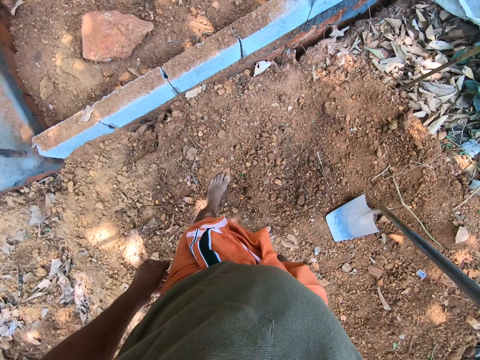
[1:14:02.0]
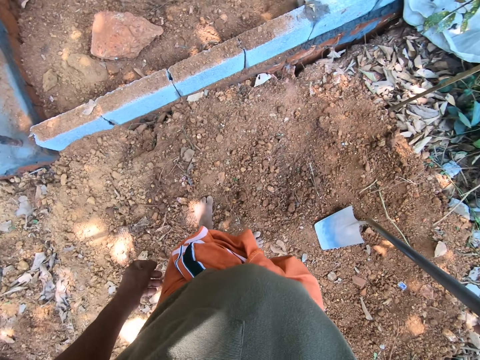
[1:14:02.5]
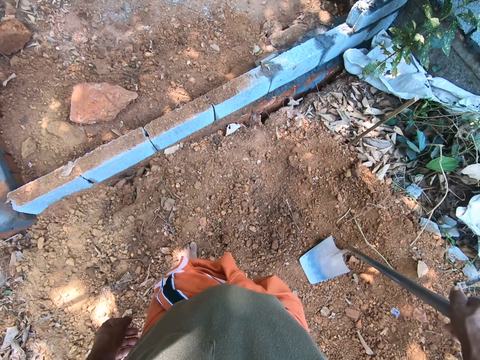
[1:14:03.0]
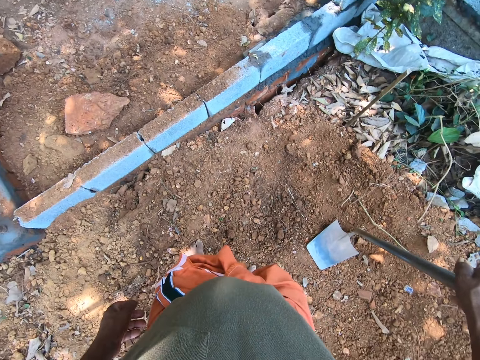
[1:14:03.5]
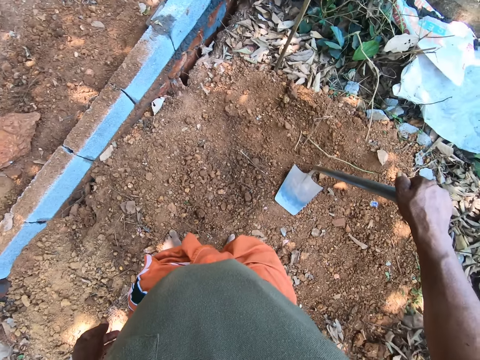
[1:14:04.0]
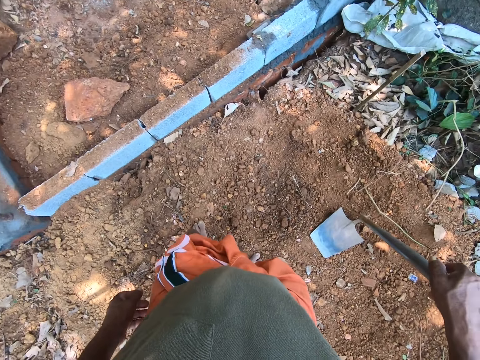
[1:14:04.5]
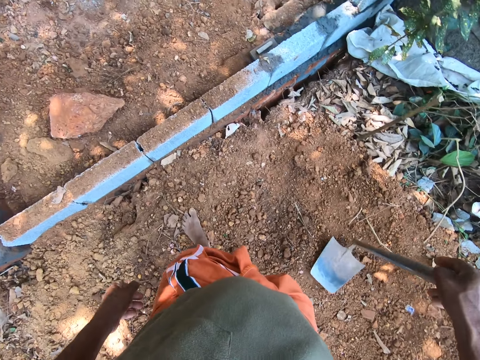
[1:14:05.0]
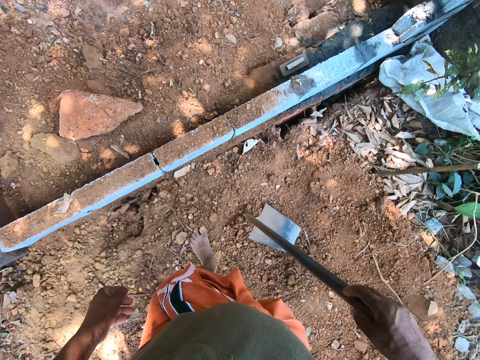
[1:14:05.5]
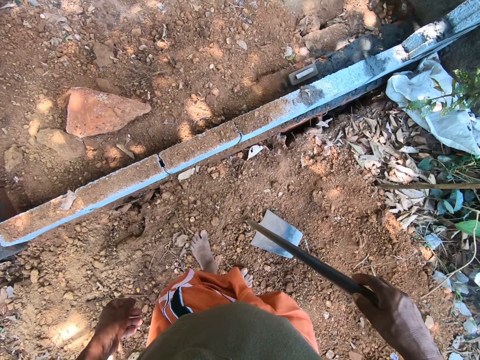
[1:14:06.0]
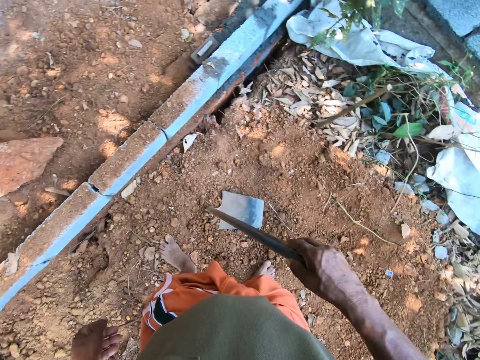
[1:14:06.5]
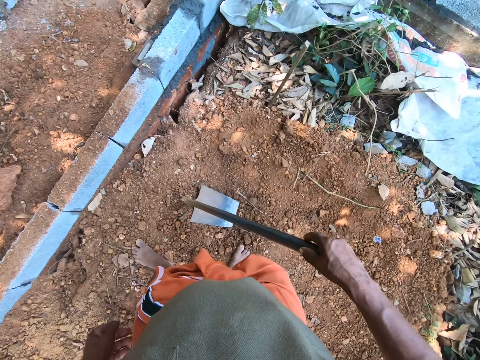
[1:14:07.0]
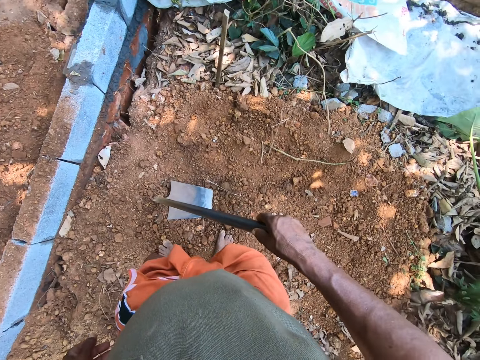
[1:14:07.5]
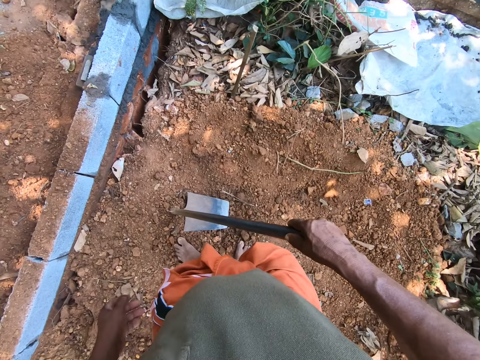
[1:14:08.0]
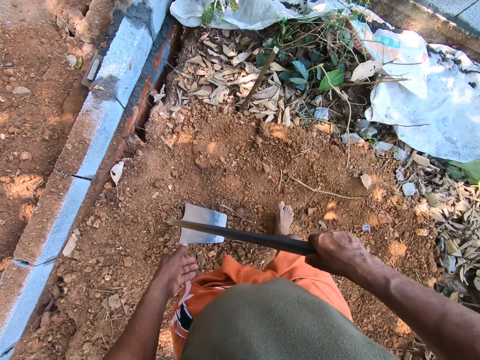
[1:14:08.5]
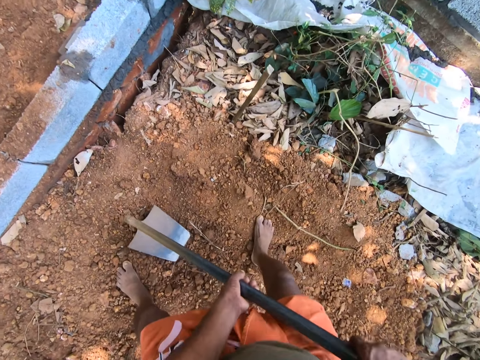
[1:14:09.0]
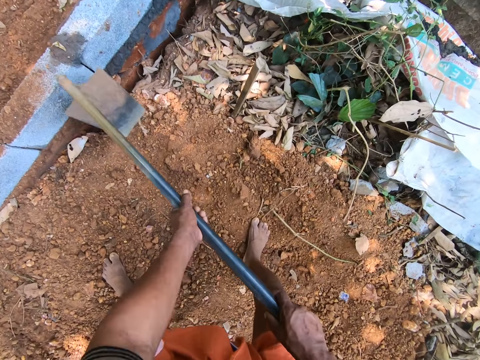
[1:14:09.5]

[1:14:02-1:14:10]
The camera wearer puts down a shovel.

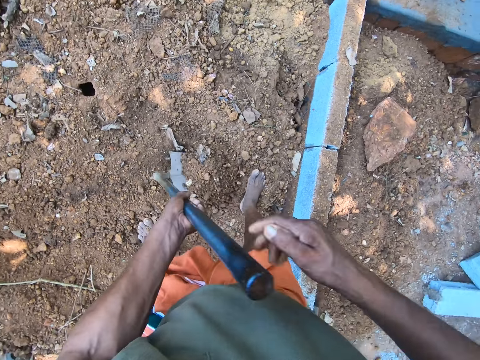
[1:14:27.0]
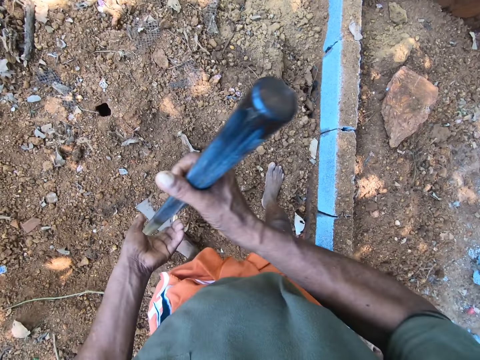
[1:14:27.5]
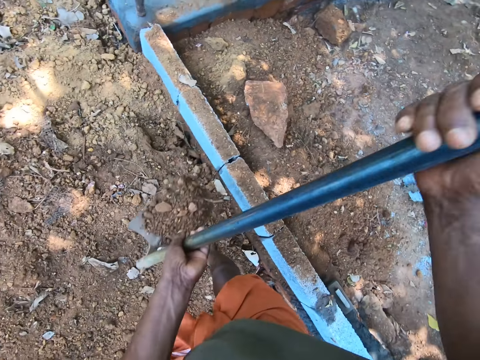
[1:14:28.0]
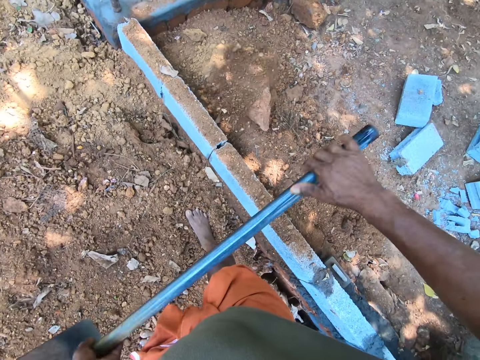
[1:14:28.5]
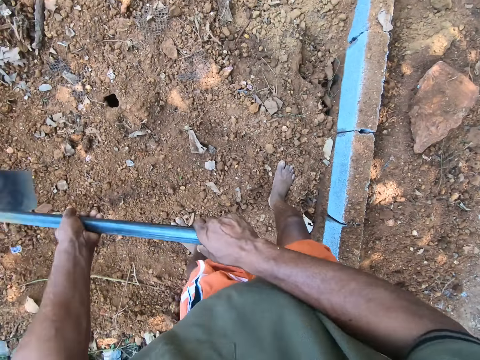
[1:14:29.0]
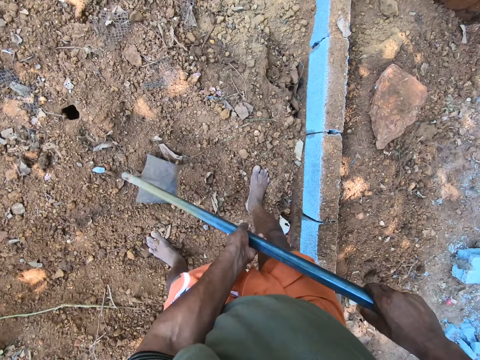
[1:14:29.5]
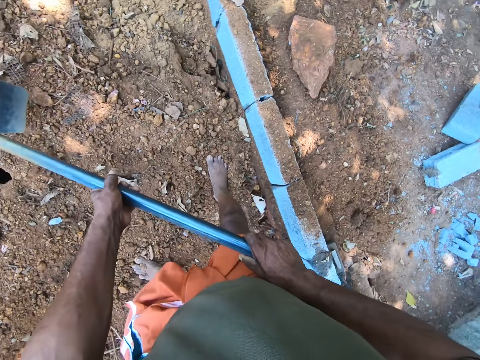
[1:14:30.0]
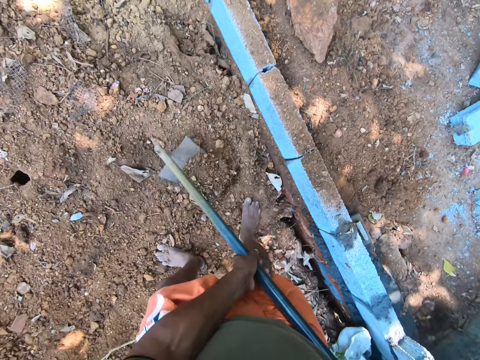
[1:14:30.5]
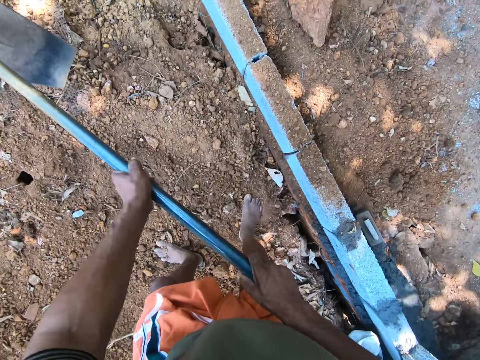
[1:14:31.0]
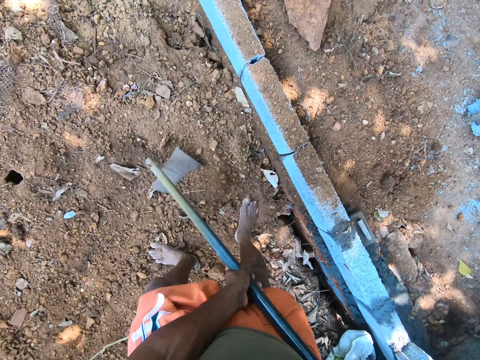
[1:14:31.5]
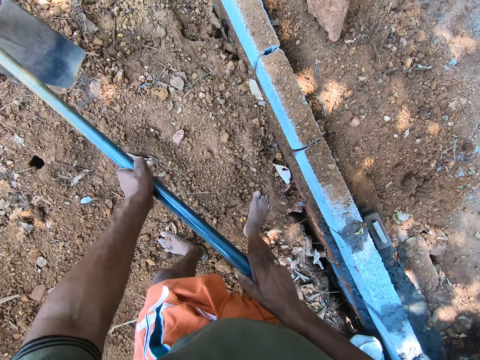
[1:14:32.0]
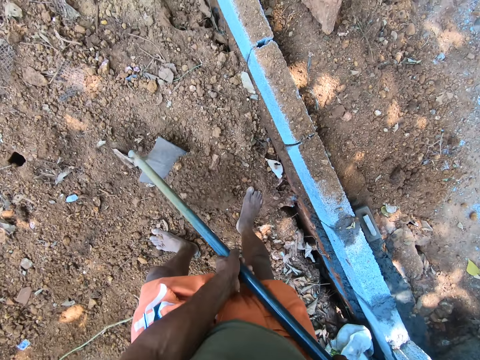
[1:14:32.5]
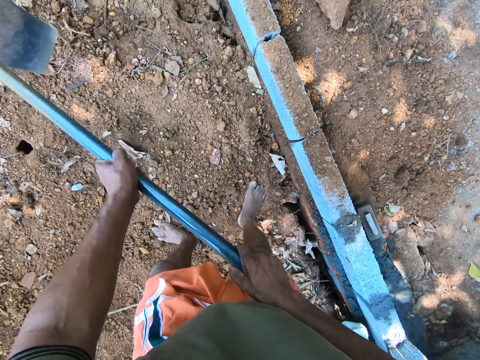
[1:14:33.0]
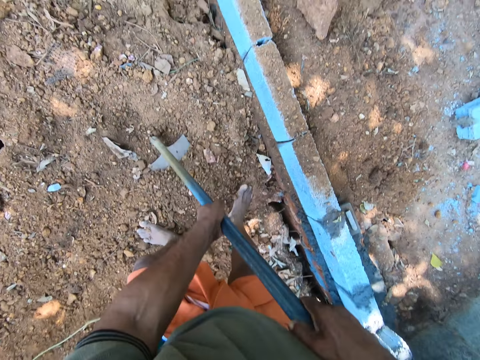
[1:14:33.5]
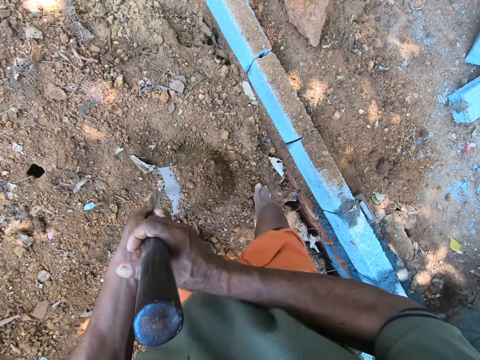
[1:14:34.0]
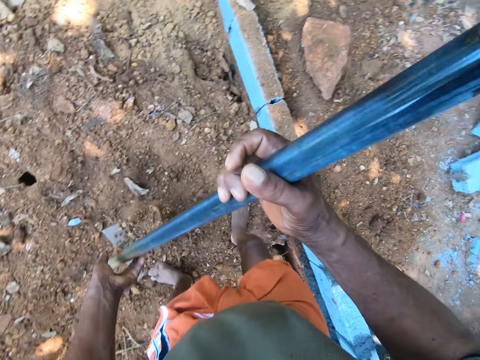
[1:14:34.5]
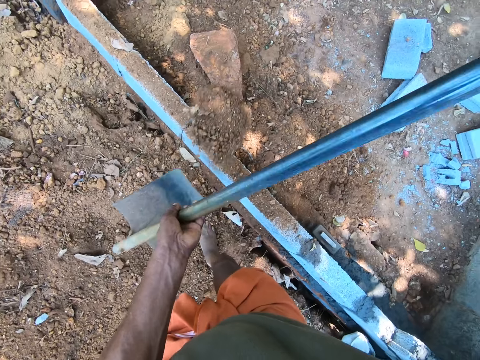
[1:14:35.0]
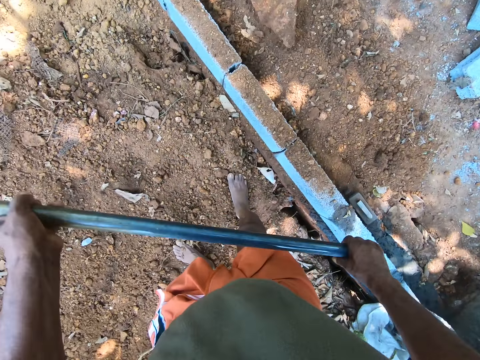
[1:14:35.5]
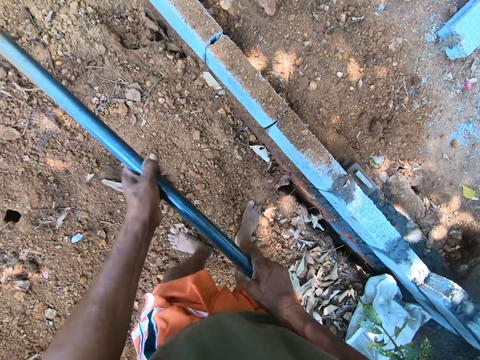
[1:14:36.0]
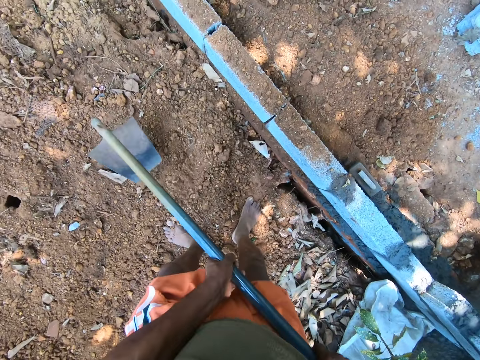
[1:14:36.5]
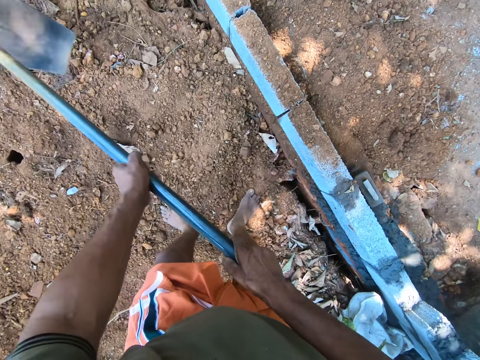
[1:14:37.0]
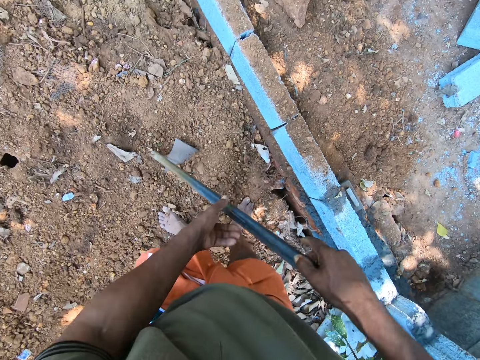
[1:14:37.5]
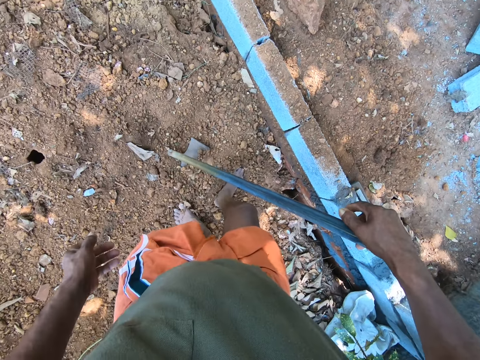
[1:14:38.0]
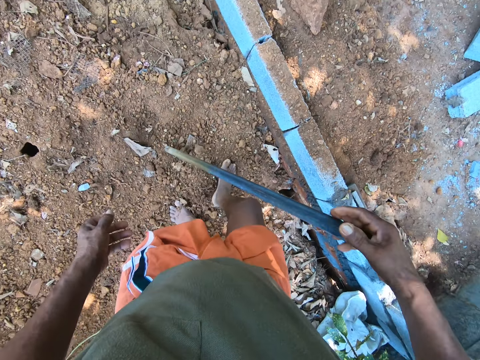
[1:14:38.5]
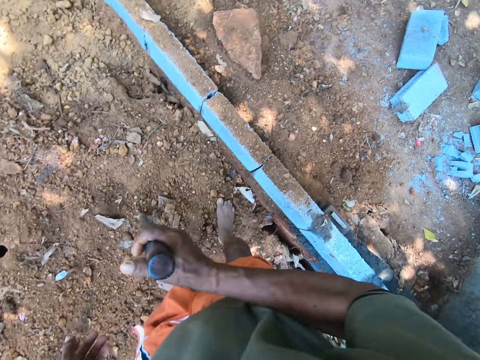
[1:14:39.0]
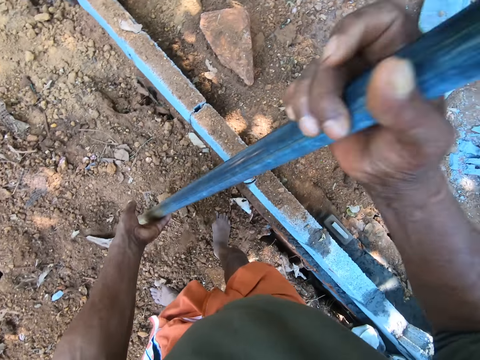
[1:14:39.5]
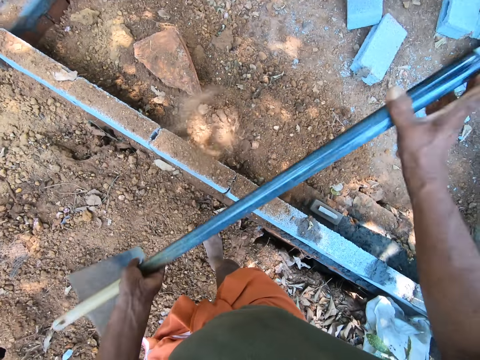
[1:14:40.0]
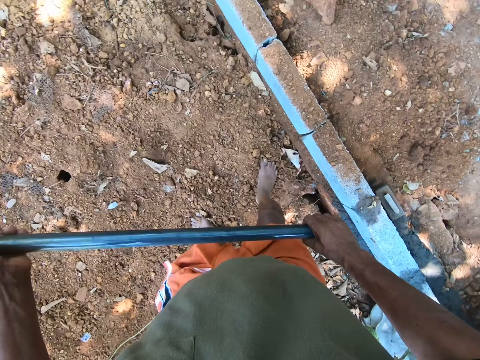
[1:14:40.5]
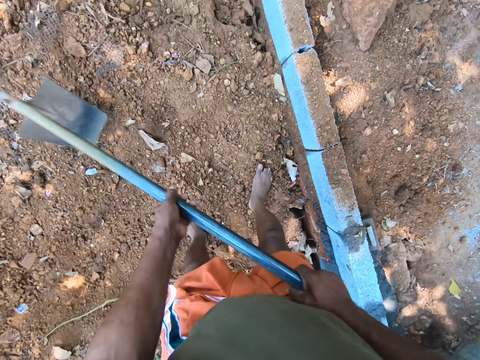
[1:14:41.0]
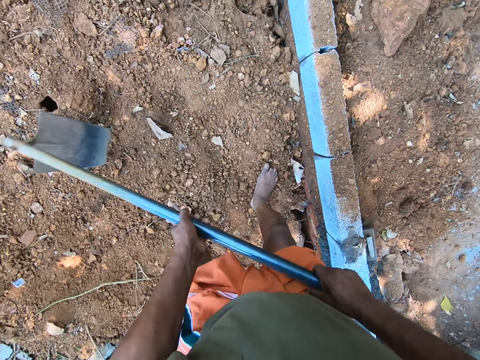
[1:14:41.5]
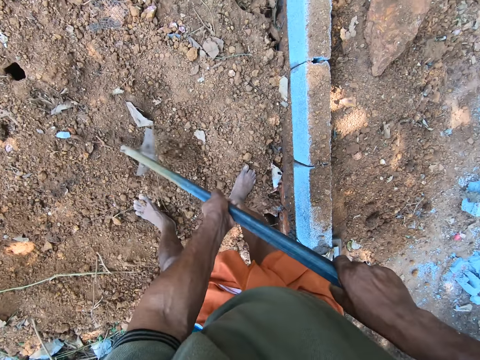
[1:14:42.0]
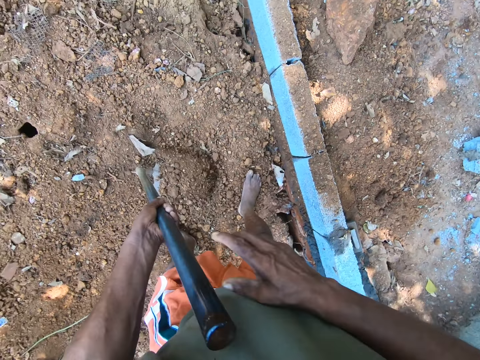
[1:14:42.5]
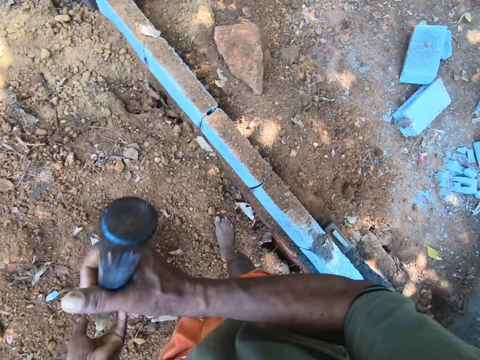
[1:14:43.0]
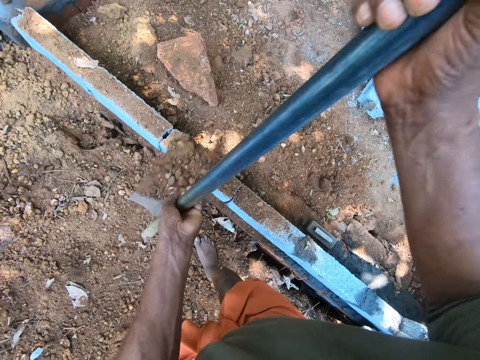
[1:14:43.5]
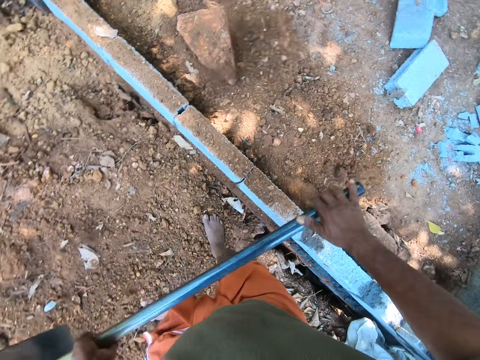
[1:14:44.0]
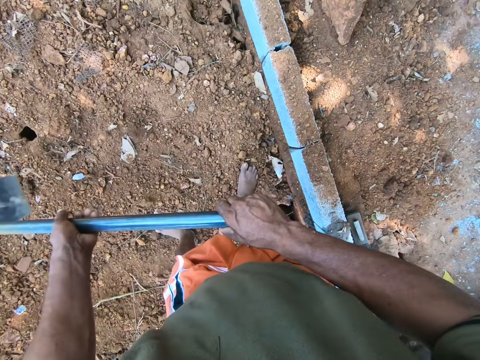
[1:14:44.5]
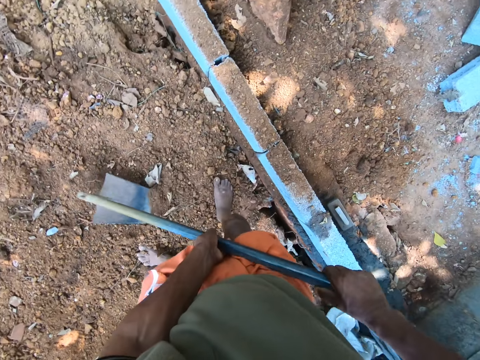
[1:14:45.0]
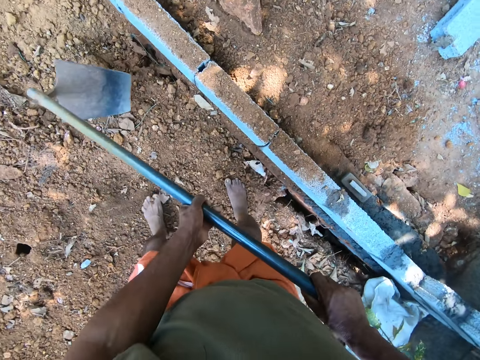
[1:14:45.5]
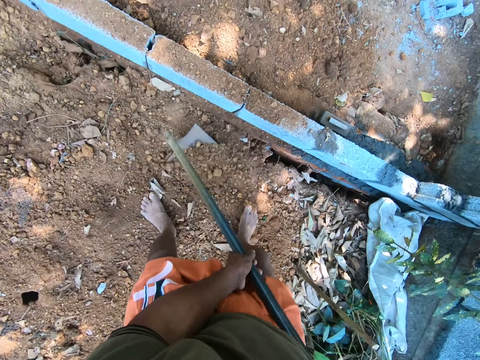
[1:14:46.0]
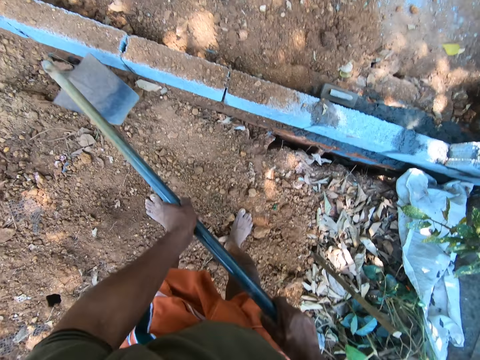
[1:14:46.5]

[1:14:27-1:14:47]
The camera wearer packs the soil on the ground with the hoe in both hands. He dumps the soil on the ground with the hoe in both hands. He gathers the soil on the ground with the hoe in both hands. He packs the soil on the ground with the hoe in both hands. He dumps the soil on the ground with the hoe in both hands. He gathers the soil on the ground with the hoe in both hands. He packs soil on the hoe with his right leg. He packs the soil on the ground with the hoe in both hands. He dumps the soil on the ground with the hoe in both hands. He gathers the soil on the ground with the hoe in both hands. He packs the soil on the ground with the hoe in both hands. He dumps the soil on the ground with the hoe in both hands. He gathers the soil on the ground with the hoe in both hands.
